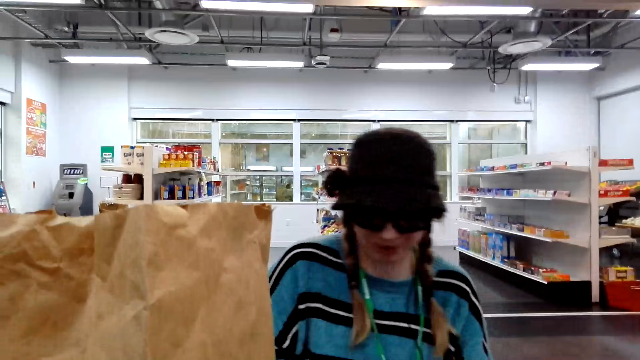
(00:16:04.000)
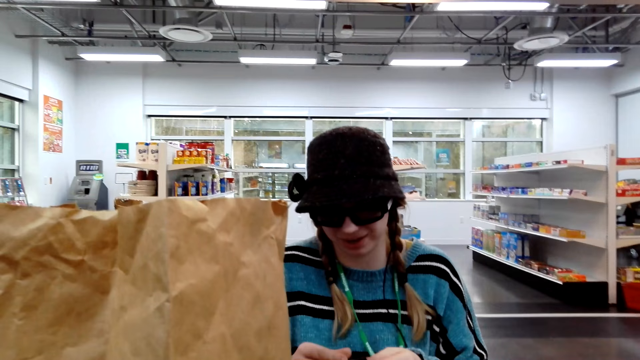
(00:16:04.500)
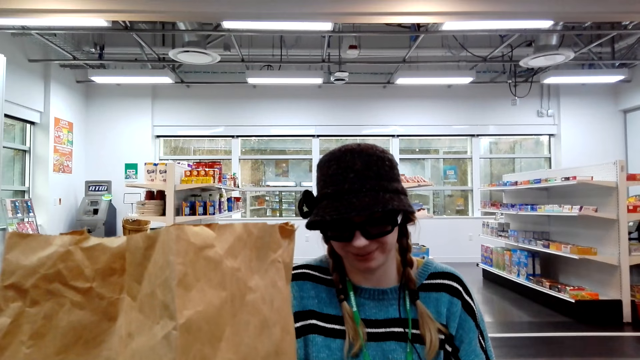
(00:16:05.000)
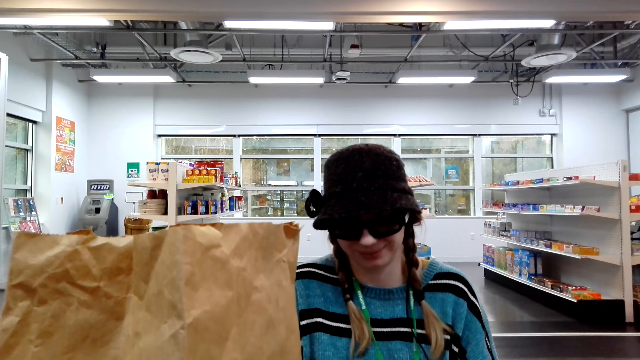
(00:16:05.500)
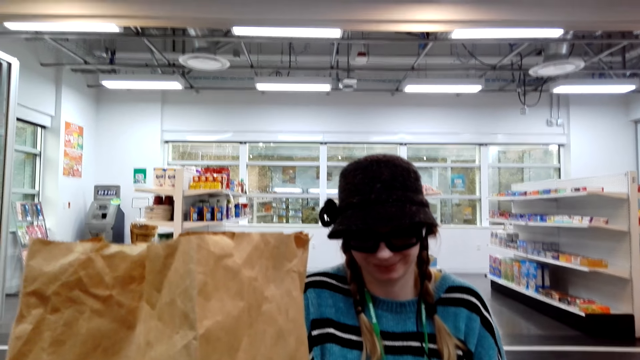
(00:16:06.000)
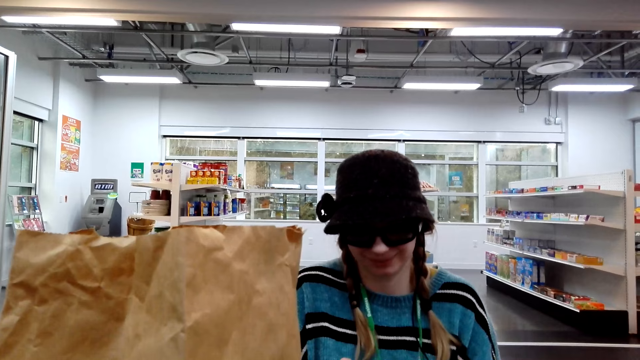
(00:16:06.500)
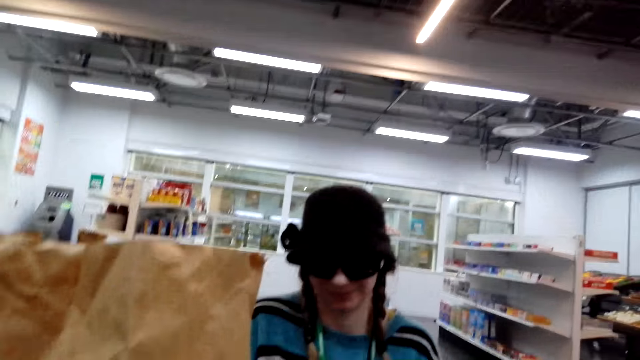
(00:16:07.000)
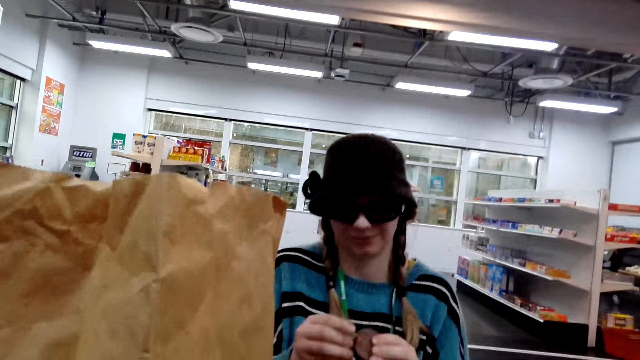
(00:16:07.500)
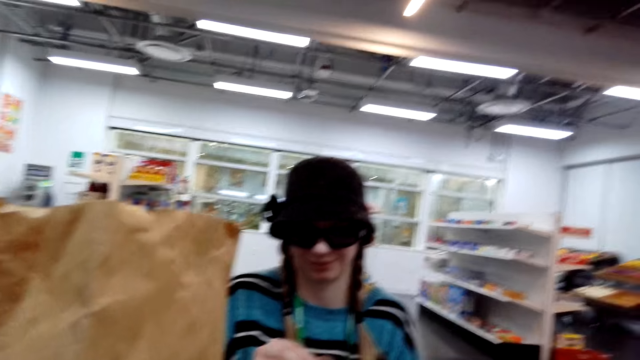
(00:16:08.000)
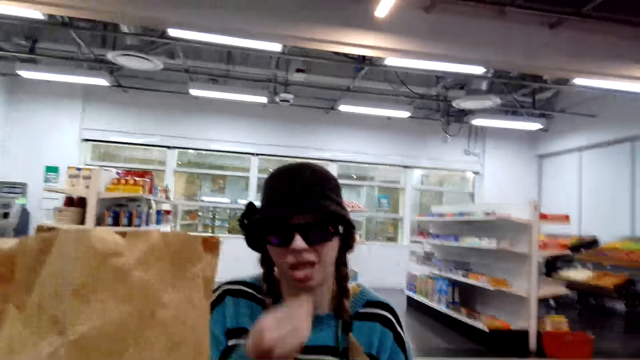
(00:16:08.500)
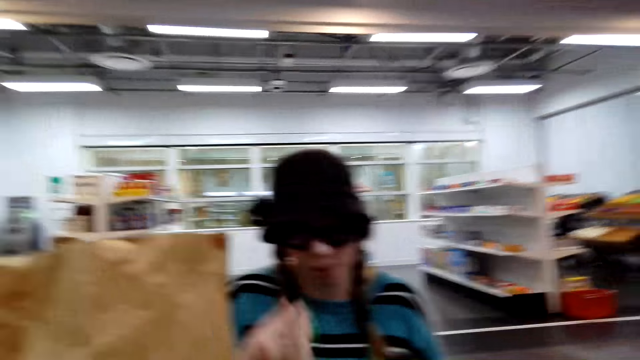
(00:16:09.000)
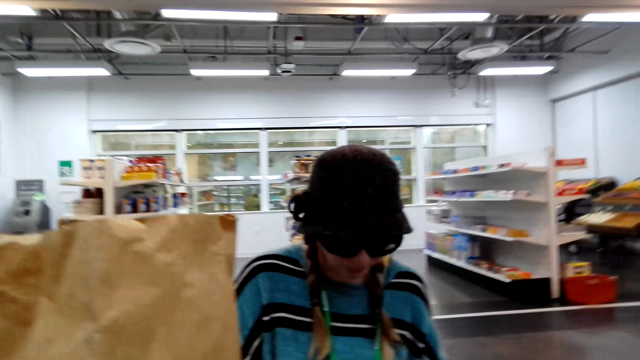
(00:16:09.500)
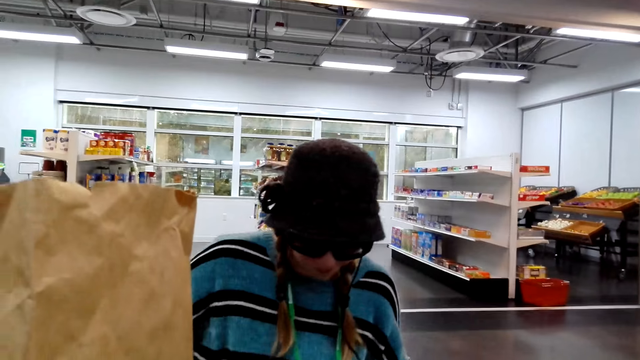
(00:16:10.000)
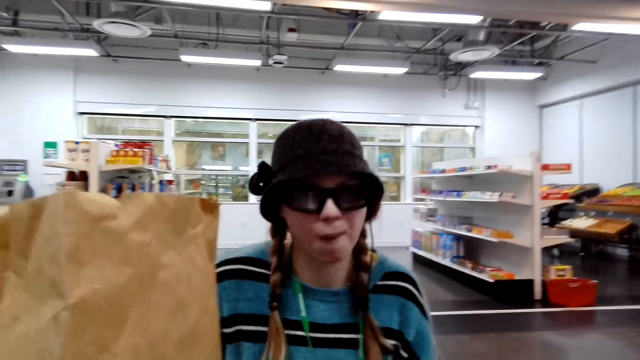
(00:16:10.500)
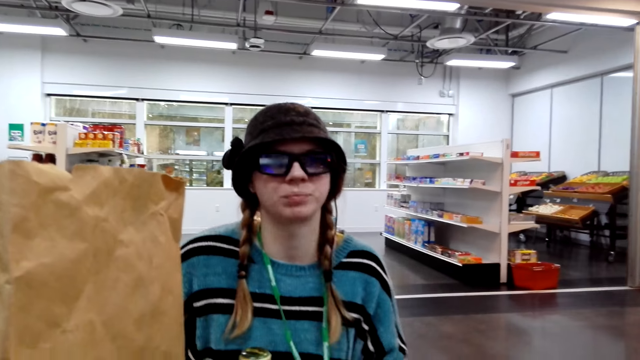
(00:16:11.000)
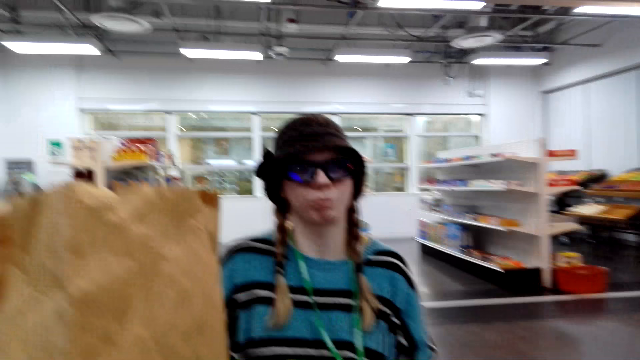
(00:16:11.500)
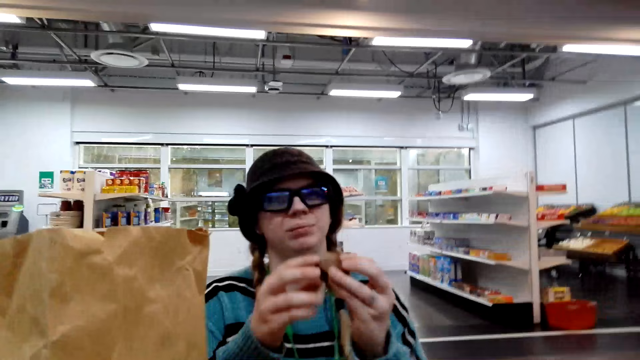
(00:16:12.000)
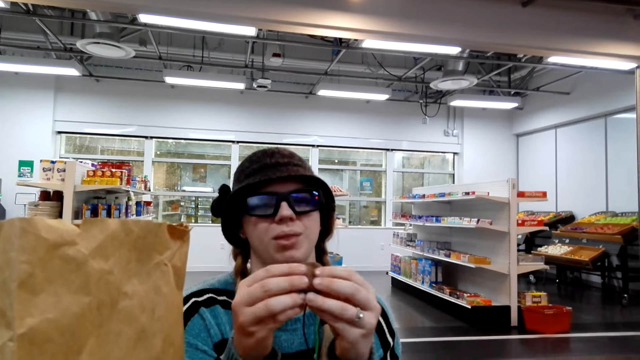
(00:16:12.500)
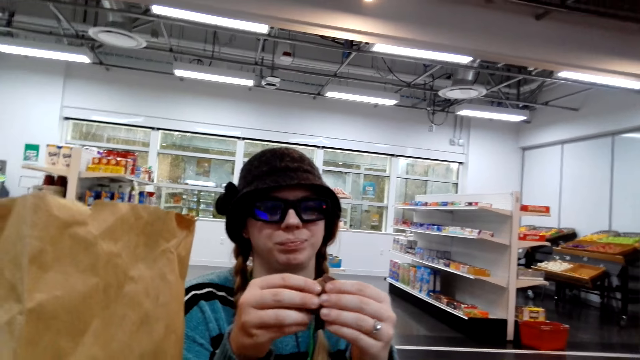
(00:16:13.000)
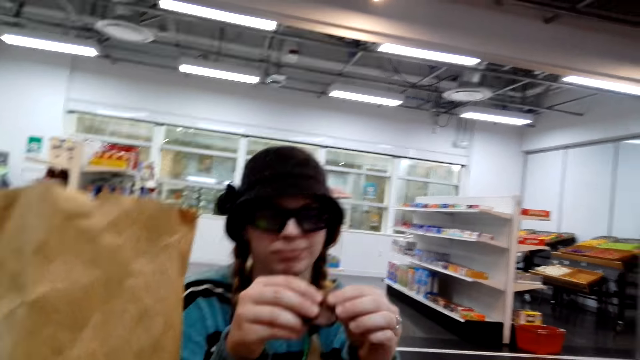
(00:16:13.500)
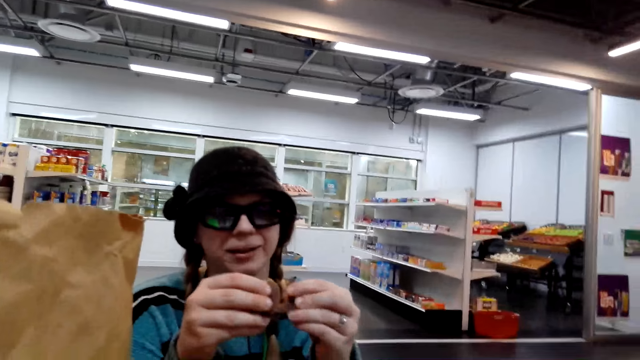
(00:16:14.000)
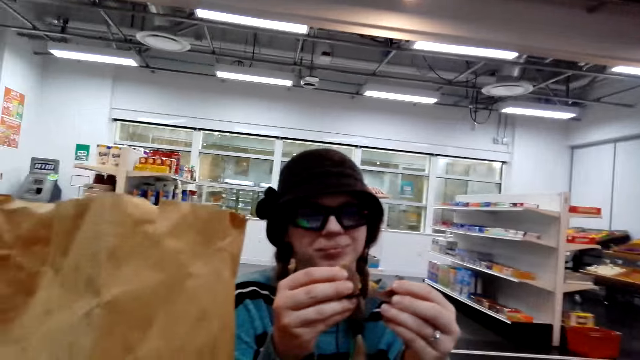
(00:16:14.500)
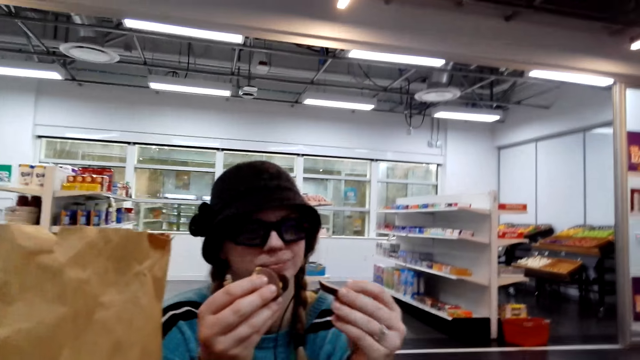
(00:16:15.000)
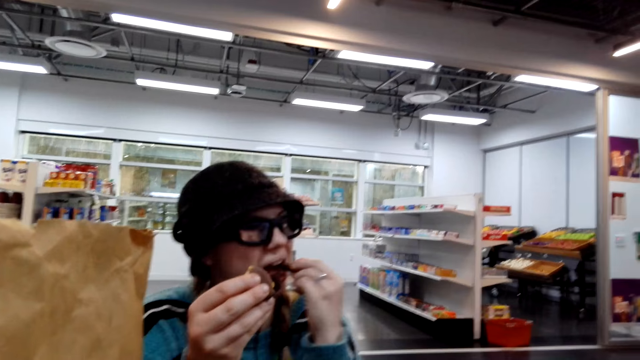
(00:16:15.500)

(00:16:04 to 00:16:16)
A lady eats something. A person looks at another person.

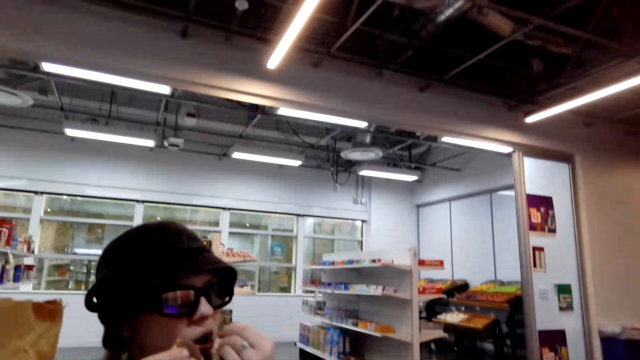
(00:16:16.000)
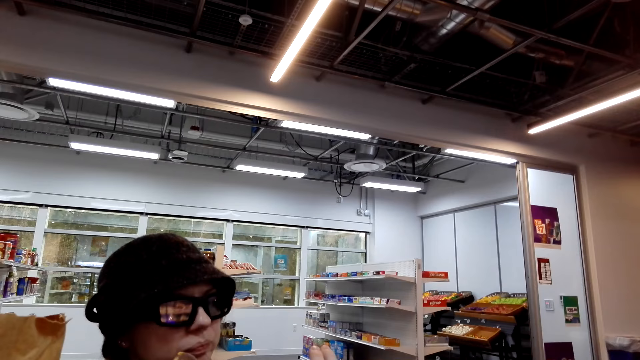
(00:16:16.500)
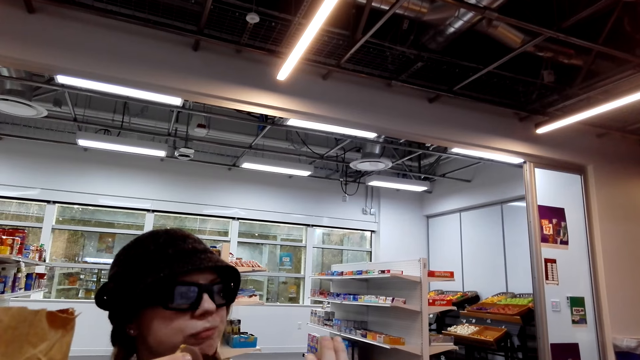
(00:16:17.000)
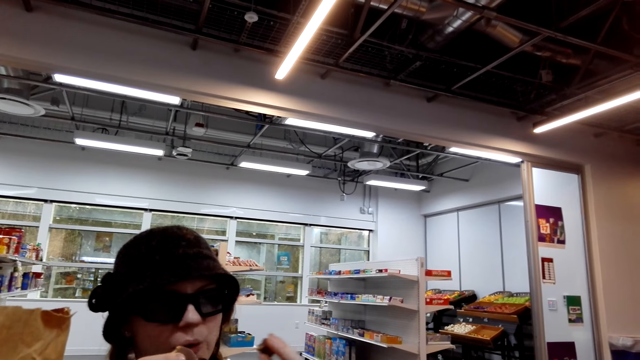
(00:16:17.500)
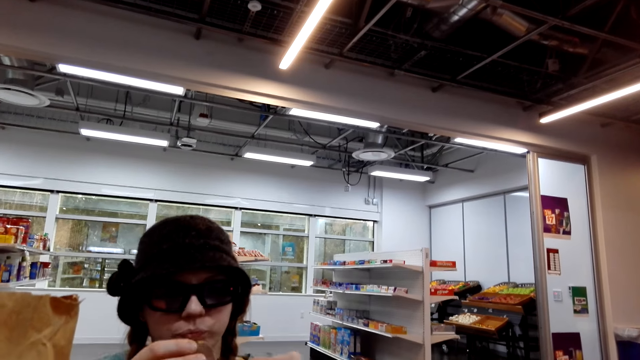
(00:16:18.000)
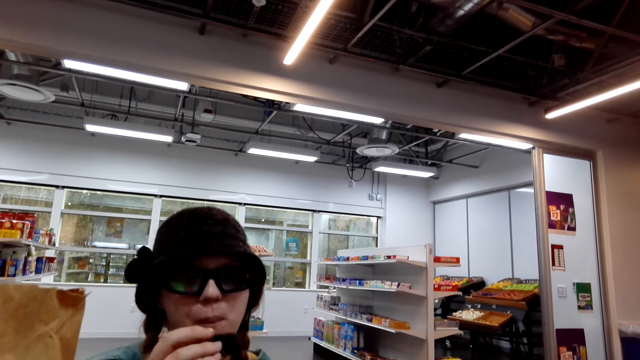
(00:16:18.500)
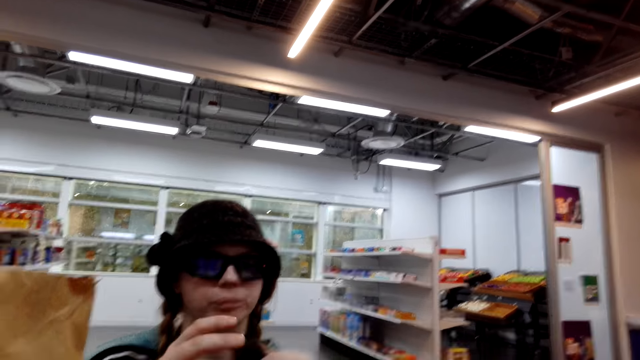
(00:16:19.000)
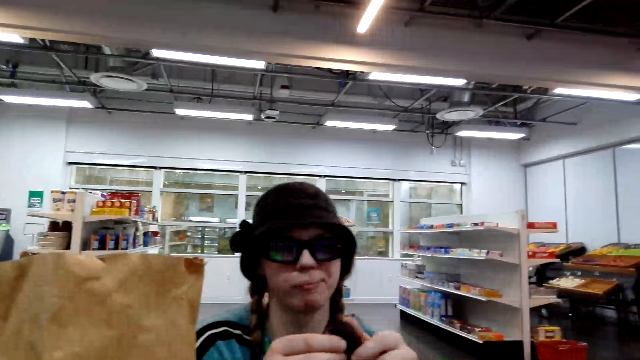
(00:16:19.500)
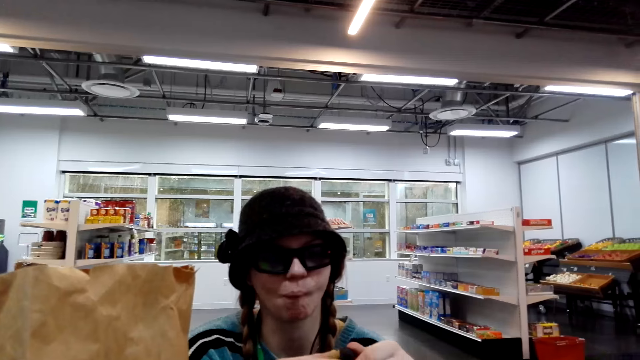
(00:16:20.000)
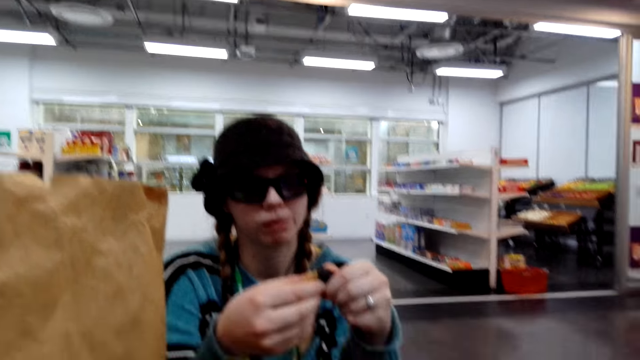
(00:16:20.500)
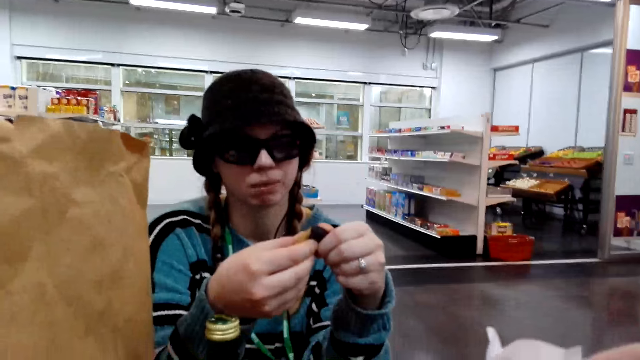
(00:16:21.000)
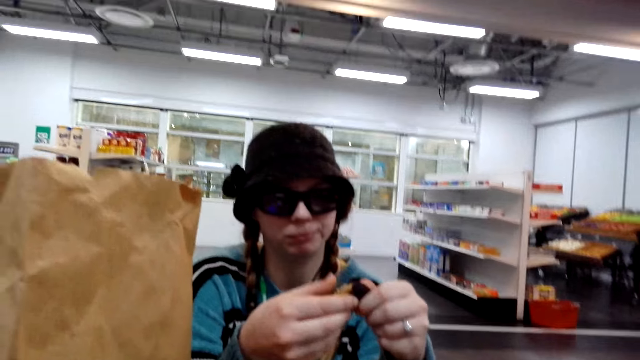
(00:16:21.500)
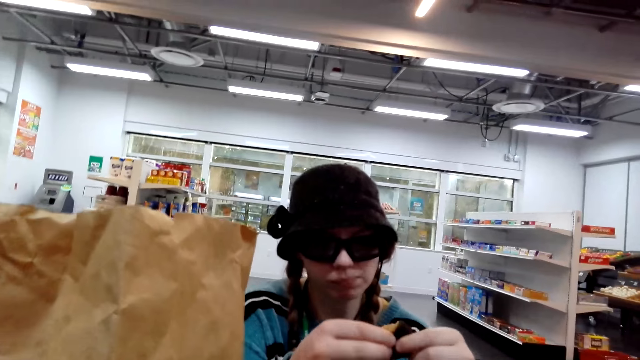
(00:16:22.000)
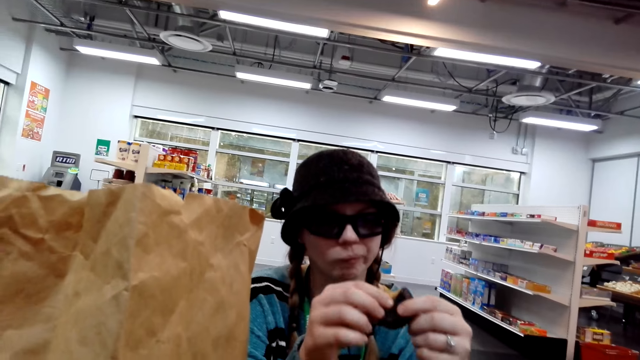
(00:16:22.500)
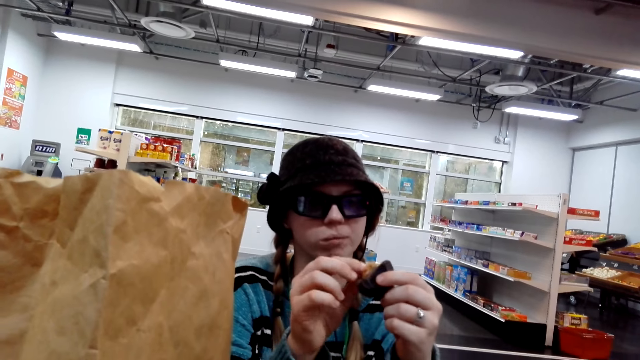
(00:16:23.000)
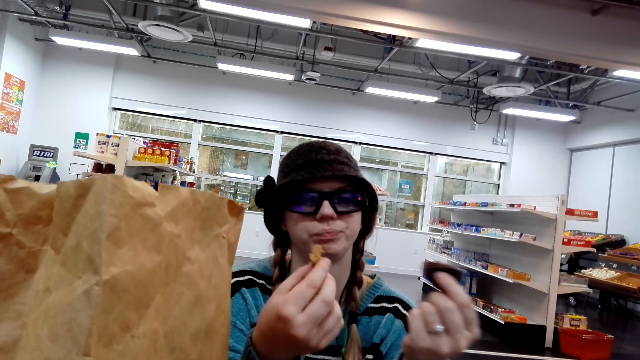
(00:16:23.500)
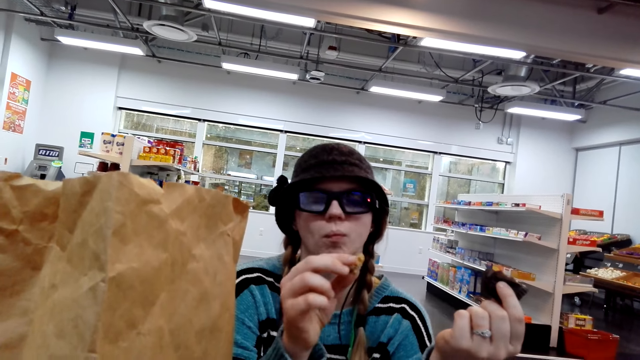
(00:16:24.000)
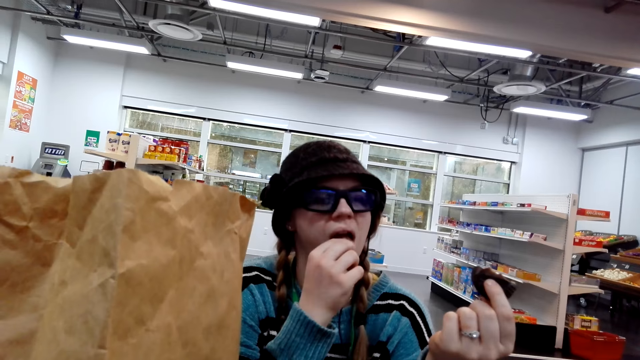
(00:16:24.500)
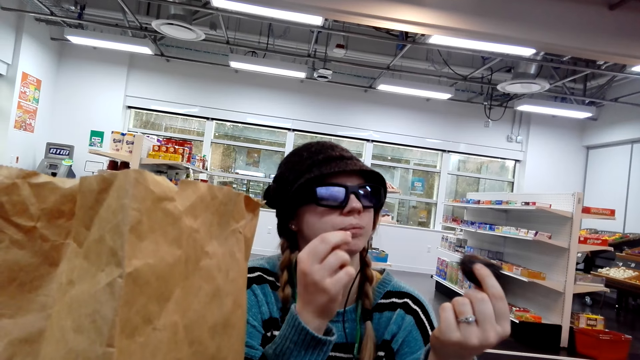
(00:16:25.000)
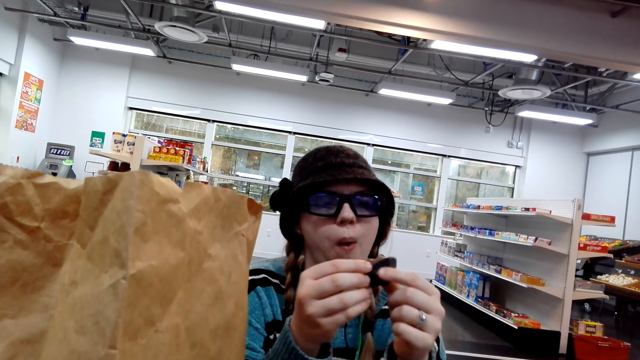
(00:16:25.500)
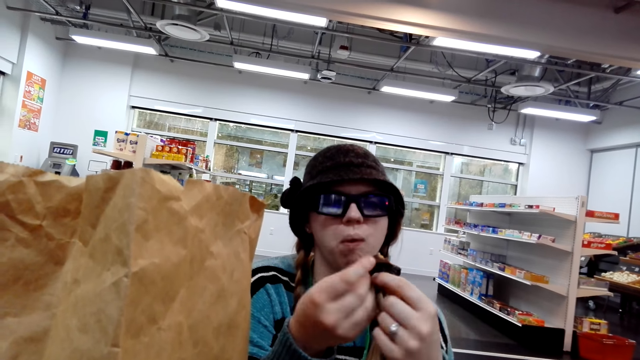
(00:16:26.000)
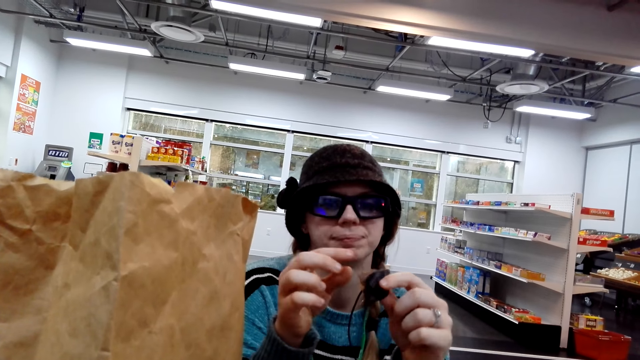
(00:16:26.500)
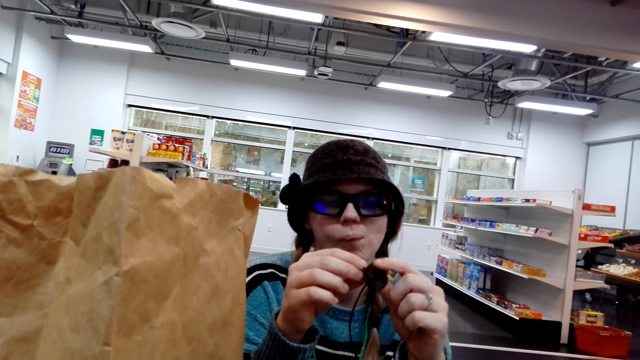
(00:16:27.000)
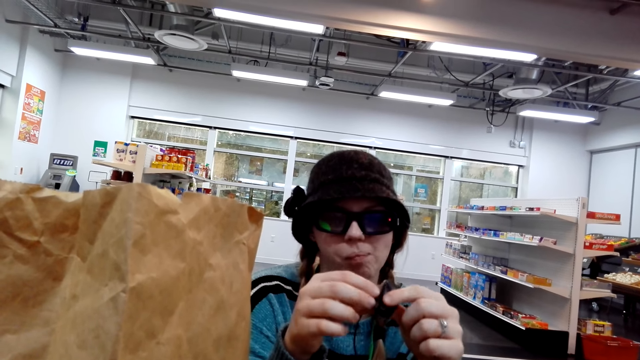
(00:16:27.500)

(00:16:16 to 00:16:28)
A person holds the cake.
